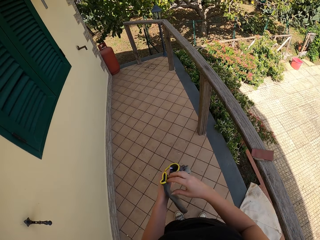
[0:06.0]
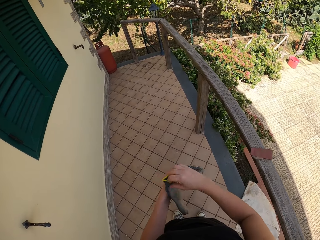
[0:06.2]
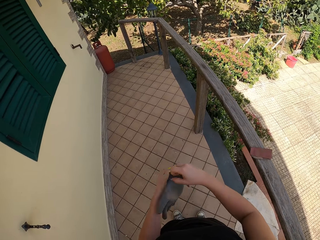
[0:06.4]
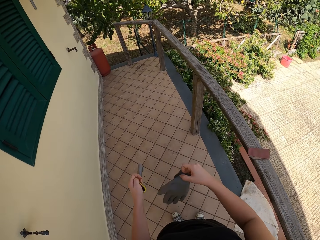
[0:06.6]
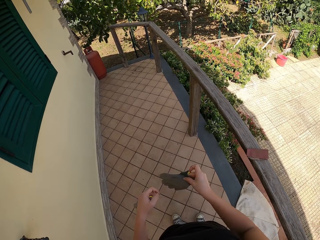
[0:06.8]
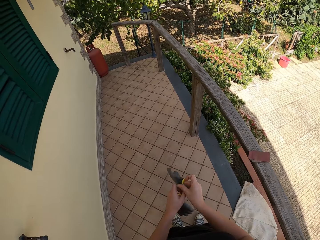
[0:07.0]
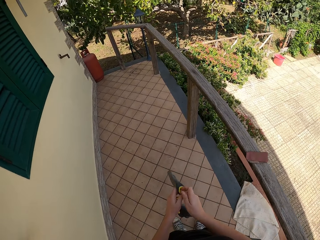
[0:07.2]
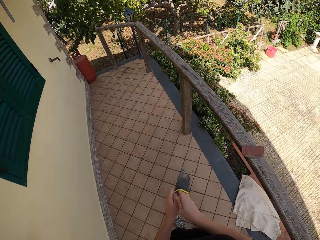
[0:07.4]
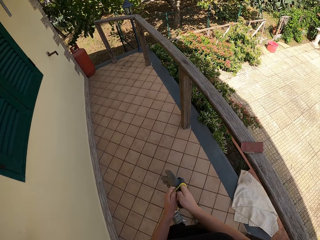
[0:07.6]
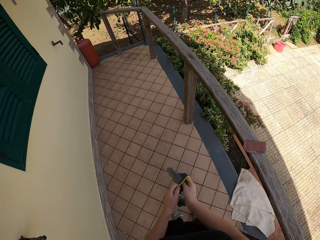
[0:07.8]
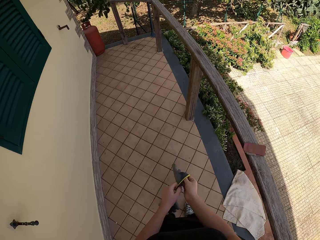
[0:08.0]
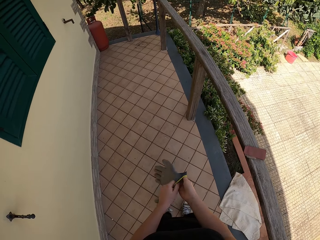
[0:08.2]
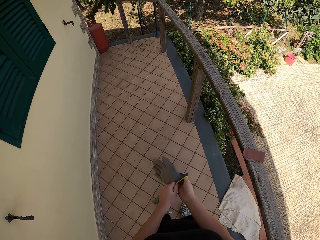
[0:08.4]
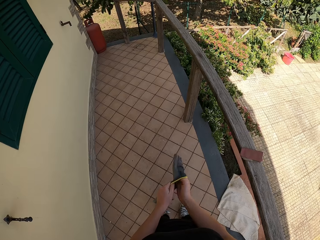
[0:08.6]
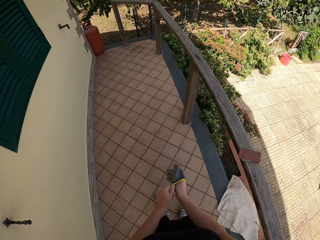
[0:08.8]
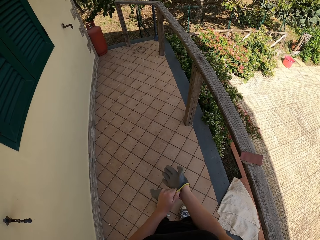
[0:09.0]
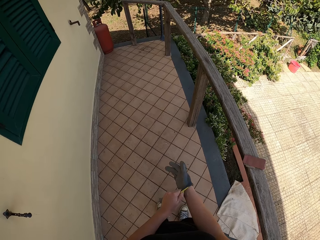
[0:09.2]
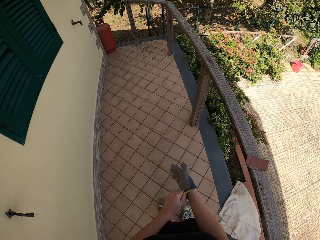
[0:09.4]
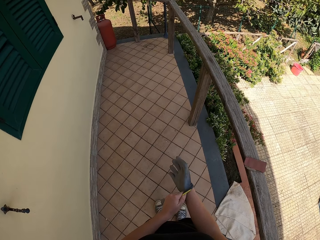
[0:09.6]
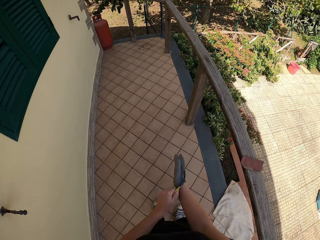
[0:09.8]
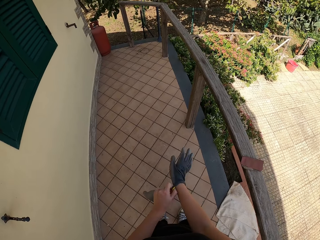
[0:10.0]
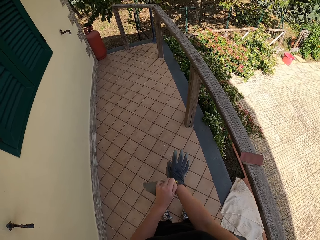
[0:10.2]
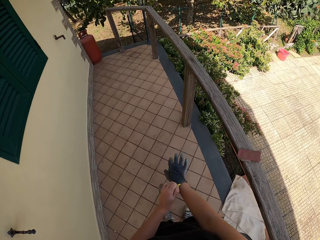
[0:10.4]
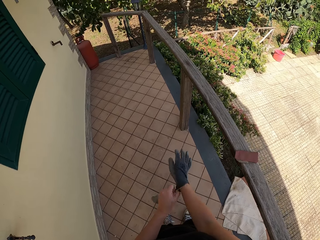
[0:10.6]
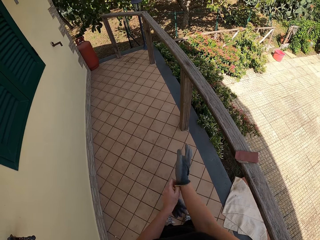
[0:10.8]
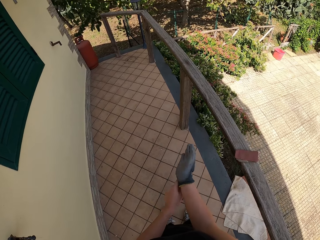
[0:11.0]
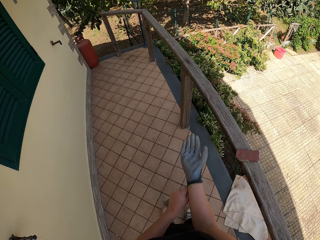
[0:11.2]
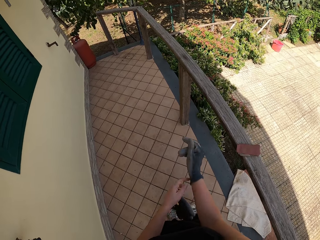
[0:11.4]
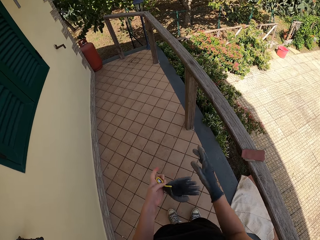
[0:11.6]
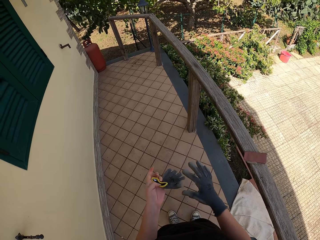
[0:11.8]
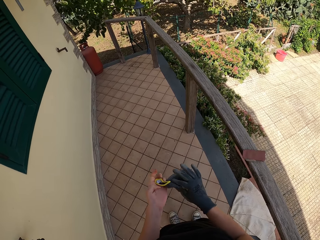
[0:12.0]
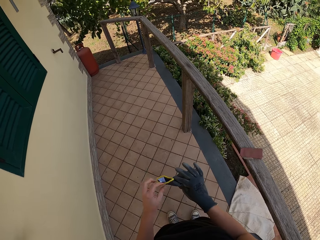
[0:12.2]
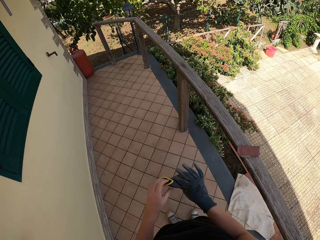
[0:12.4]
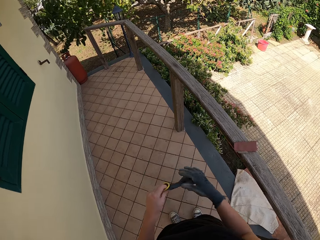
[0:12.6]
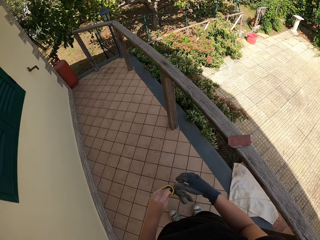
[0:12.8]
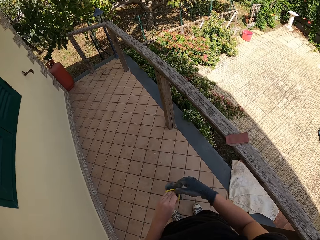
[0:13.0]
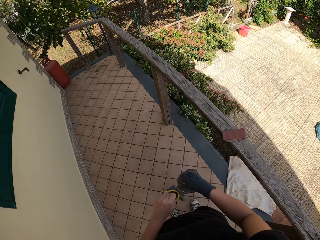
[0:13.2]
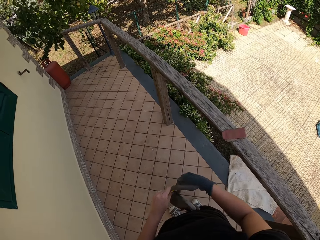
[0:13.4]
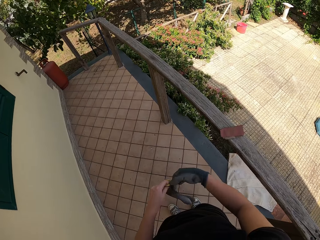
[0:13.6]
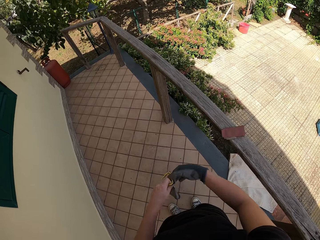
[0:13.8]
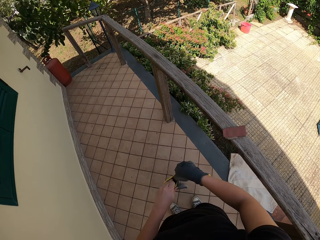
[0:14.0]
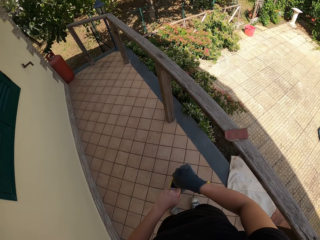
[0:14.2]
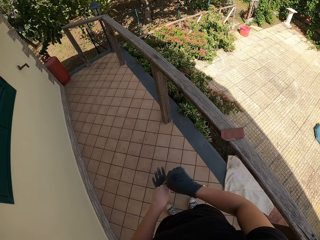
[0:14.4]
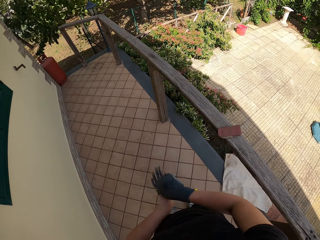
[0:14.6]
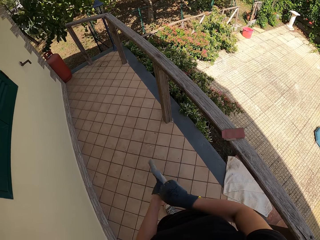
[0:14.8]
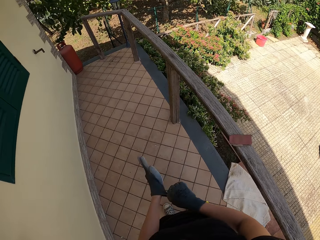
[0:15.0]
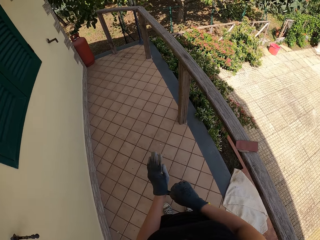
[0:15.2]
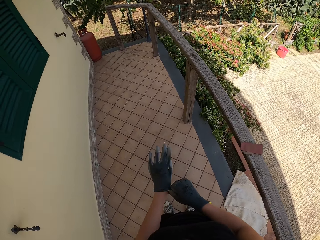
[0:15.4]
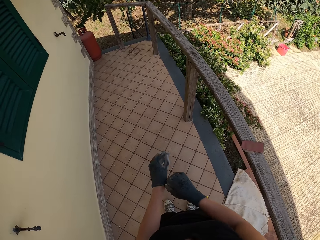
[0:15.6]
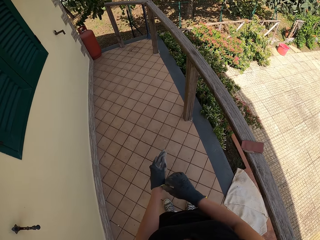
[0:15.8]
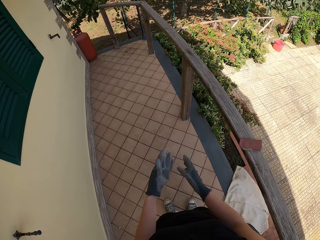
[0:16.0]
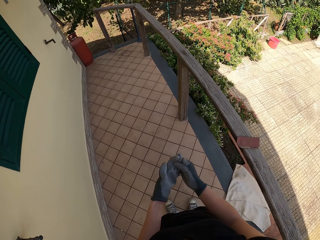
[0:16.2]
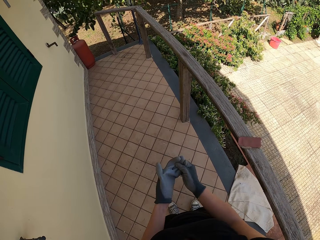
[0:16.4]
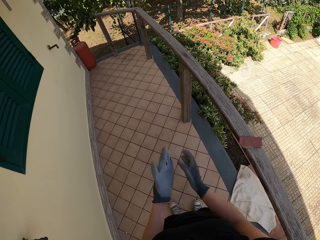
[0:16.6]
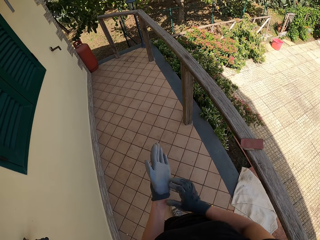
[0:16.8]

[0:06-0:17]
The camera wearer wears the right hand glove in the right hand. They wear the left hand glove in the left hand.

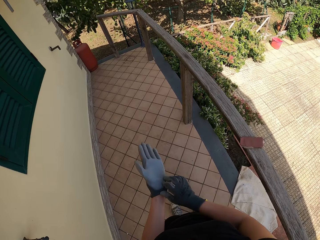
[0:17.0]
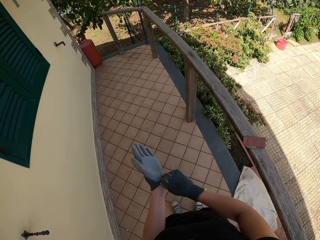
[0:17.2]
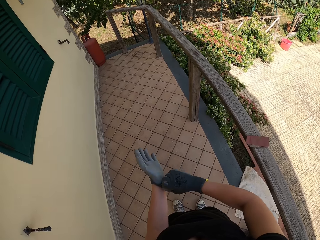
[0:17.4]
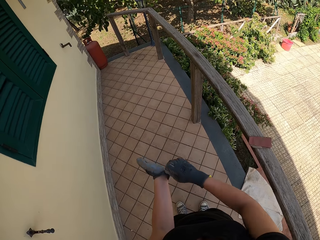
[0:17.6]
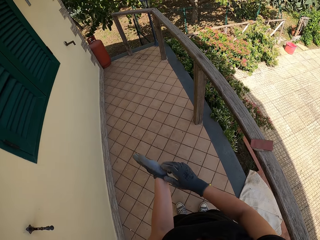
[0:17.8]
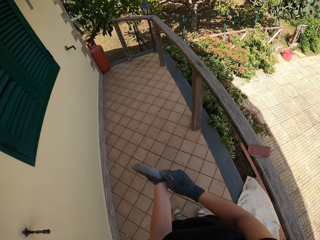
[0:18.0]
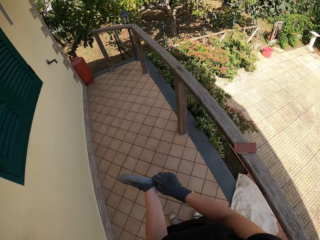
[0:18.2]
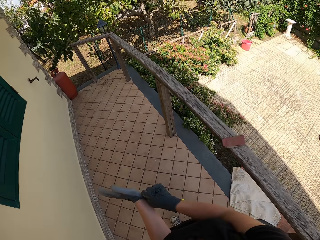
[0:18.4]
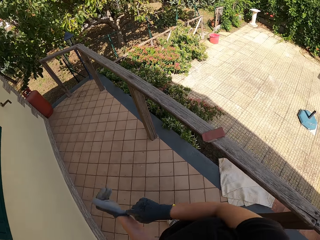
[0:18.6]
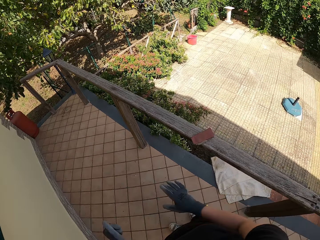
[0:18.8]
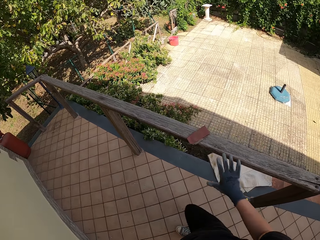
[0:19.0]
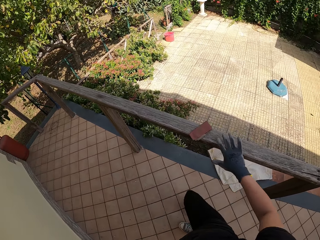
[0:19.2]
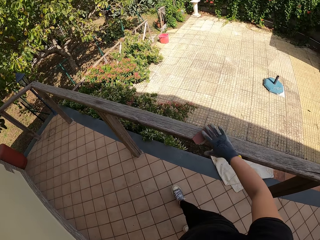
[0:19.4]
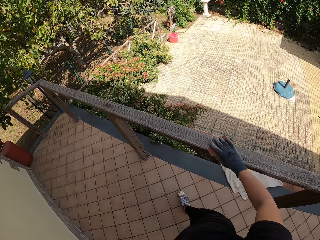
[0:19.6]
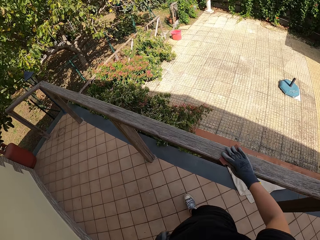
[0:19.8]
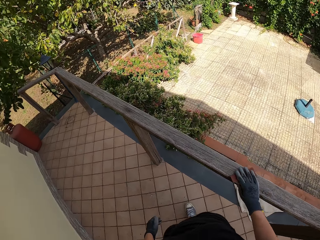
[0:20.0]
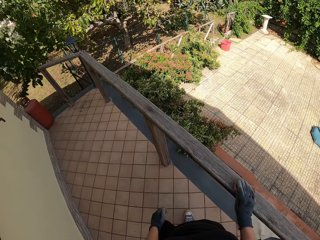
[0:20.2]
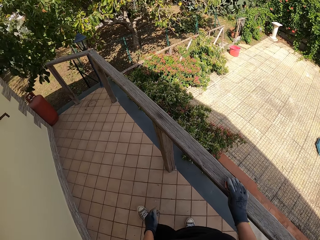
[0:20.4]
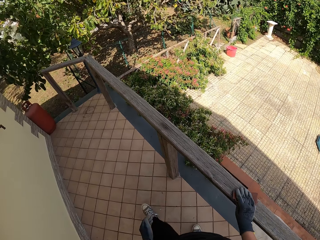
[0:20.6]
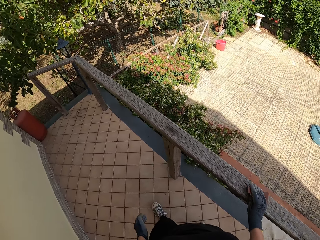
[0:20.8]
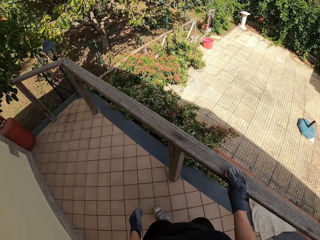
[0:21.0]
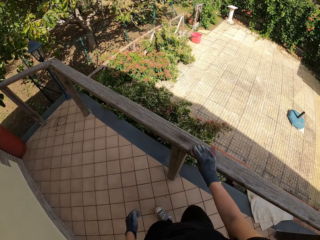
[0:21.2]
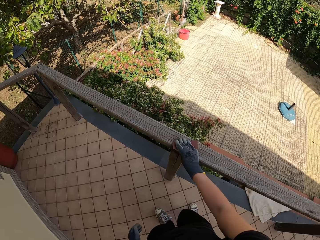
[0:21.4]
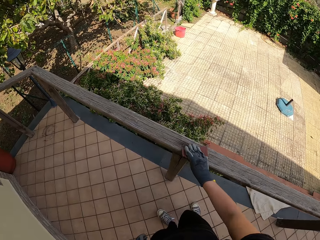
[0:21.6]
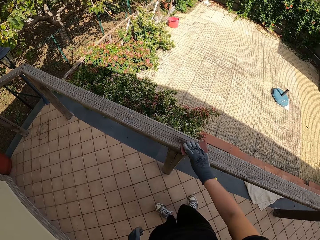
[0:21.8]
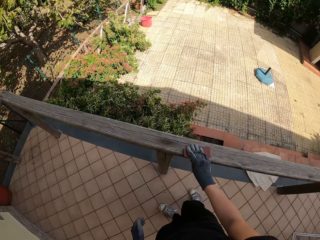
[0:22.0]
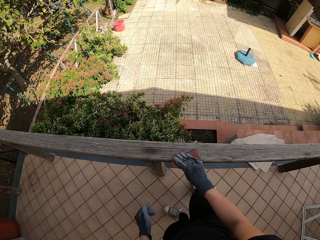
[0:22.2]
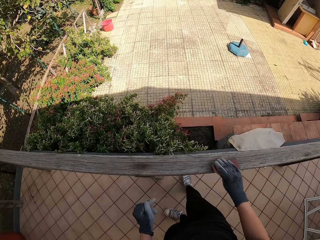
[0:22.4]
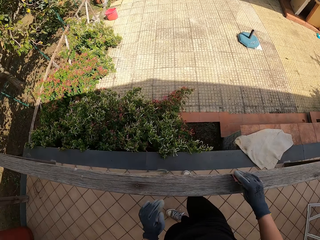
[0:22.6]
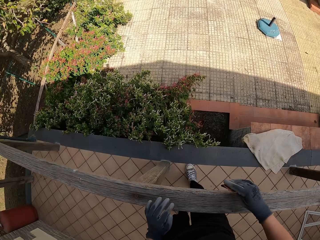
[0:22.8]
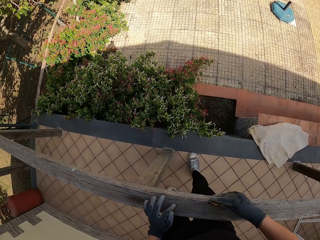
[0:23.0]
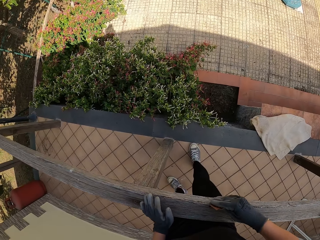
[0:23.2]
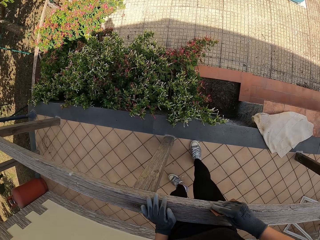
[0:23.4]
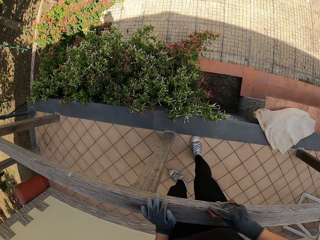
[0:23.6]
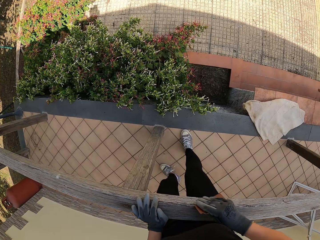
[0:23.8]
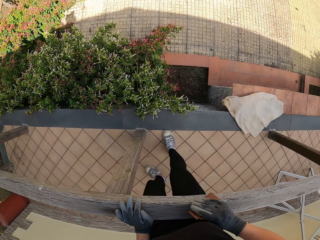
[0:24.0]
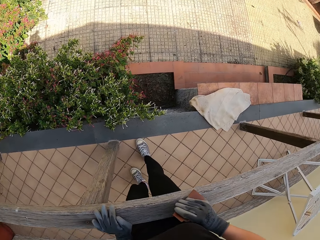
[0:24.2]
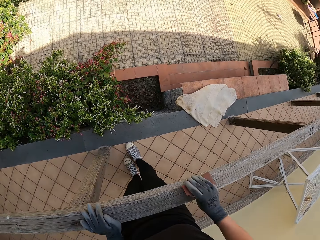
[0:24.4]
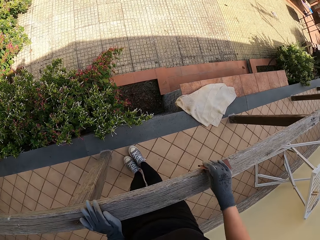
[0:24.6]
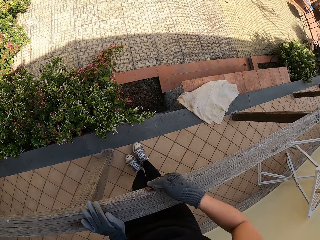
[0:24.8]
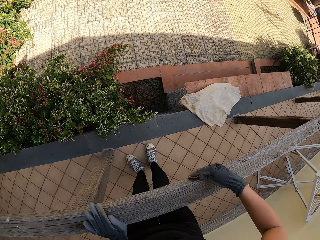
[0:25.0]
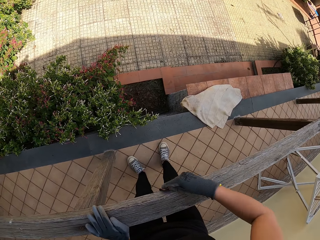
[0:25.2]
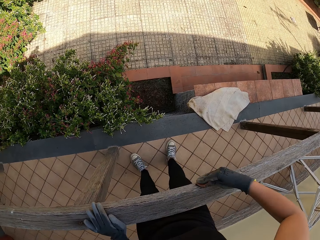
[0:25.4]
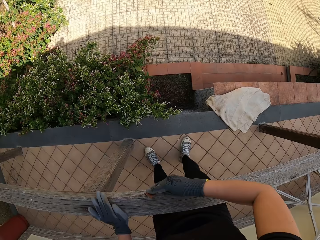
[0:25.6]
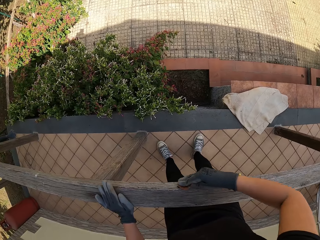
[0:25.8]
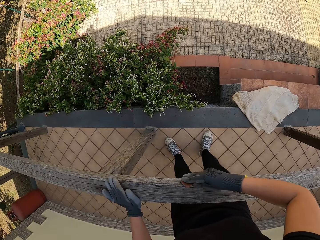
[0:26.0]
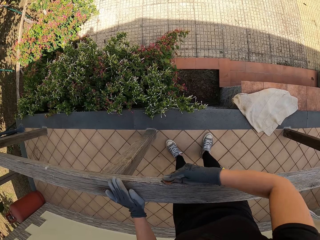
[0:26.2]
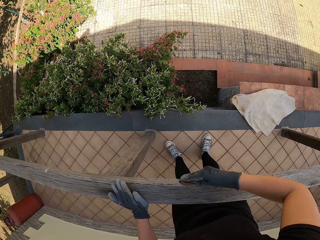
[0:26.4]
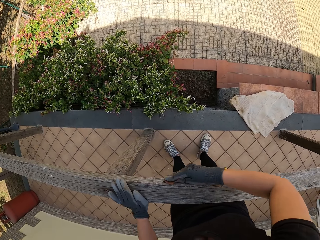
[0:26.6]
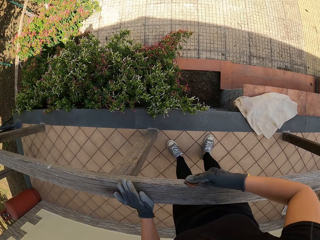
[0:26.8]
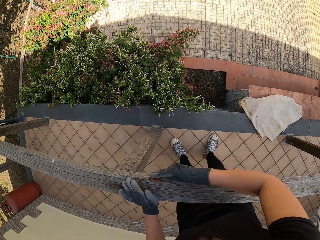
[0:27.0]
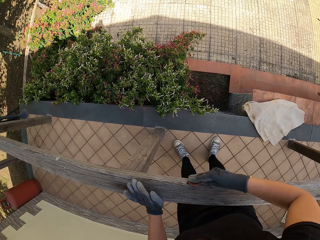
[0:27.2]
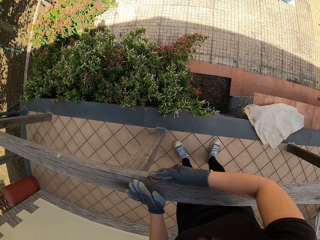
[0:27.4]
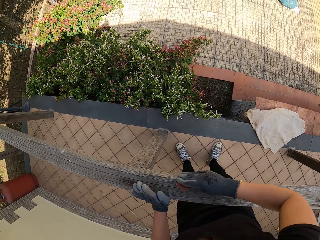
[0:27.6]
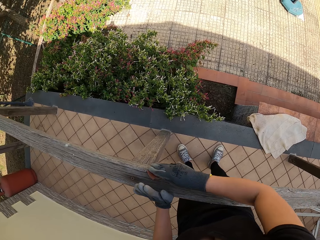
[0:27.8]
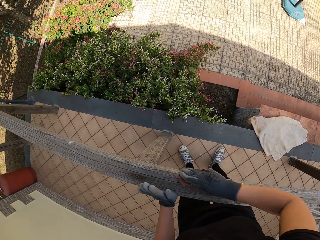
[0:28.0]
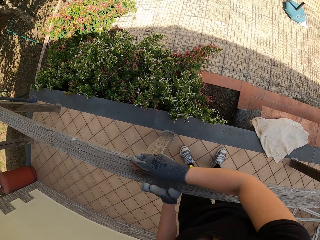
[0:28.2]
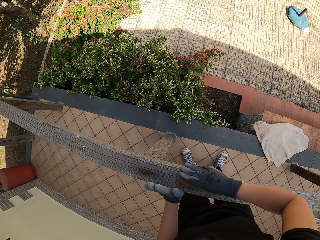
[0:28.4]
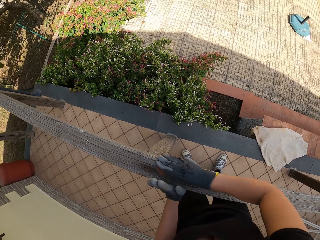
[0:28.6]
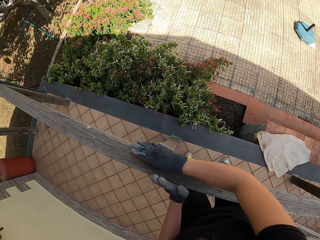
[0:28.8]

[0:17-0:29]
The camera wearer touches the sandpaper with his right hand. He picks the sandpaper from the wooden rail. He scrubs the balcony with the sandpaper. He touches the balcony with his left hand and stops scrubbing the balcony with the sandpaper. He scrubs the balcony with the sandpaper with his right hand.
